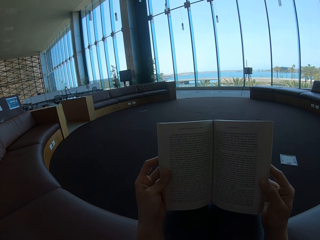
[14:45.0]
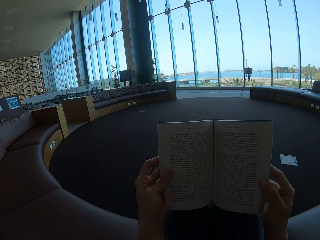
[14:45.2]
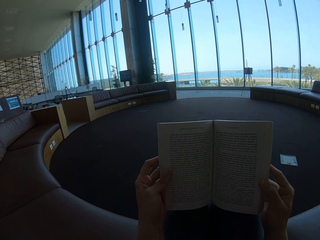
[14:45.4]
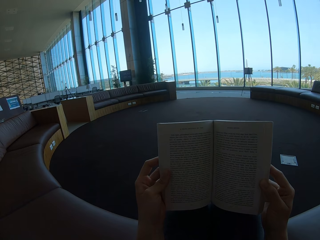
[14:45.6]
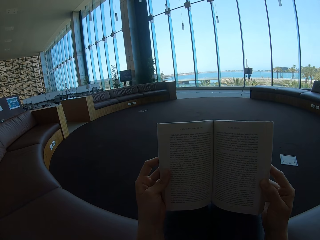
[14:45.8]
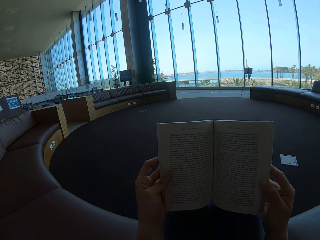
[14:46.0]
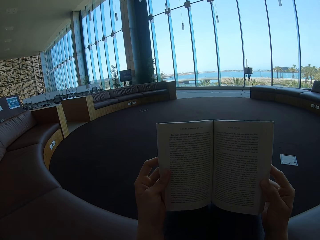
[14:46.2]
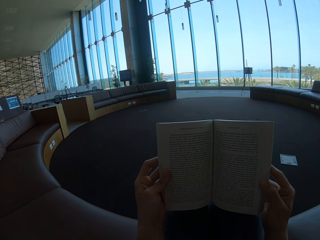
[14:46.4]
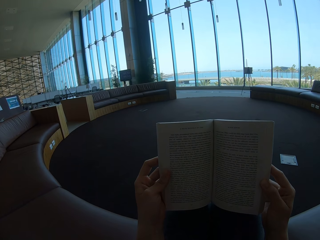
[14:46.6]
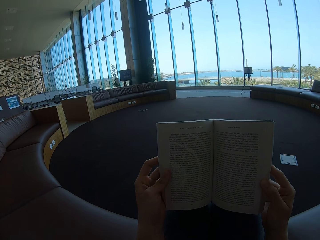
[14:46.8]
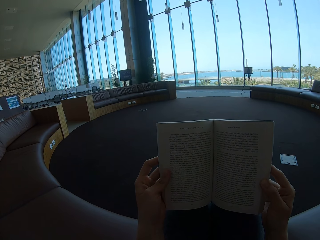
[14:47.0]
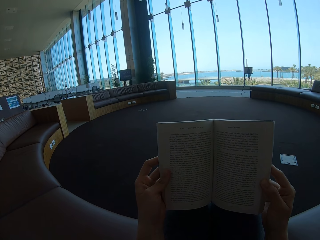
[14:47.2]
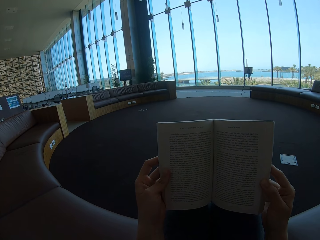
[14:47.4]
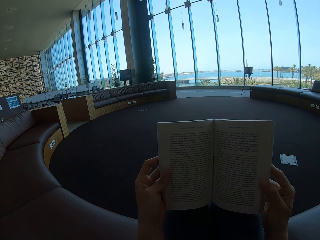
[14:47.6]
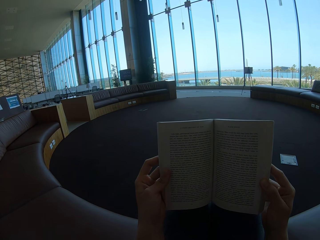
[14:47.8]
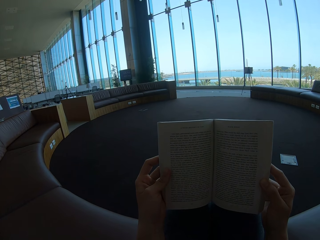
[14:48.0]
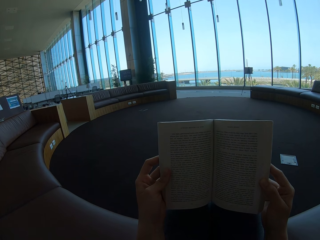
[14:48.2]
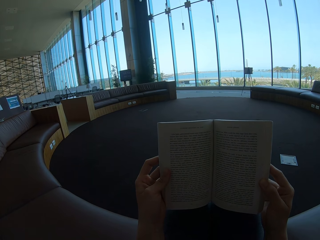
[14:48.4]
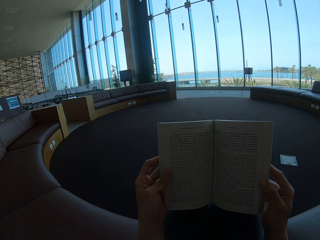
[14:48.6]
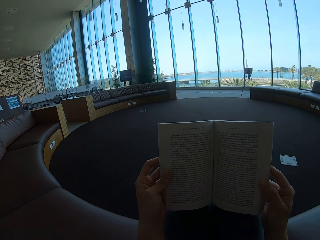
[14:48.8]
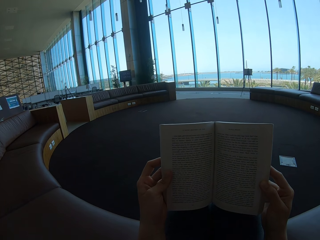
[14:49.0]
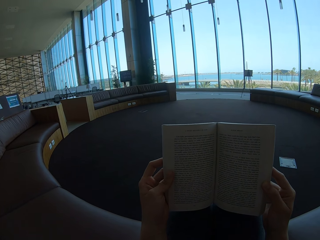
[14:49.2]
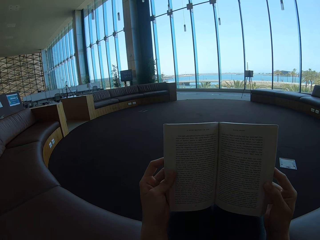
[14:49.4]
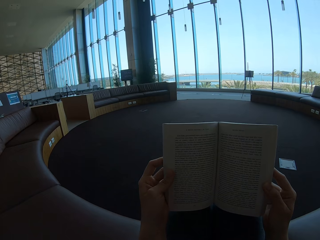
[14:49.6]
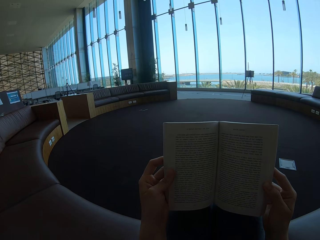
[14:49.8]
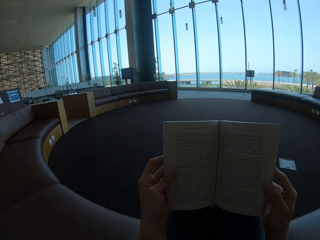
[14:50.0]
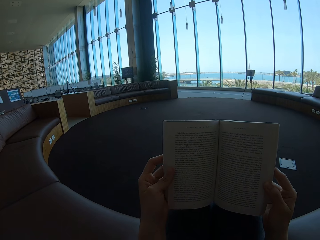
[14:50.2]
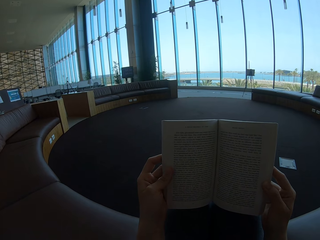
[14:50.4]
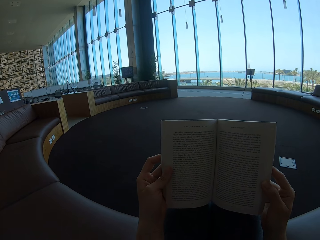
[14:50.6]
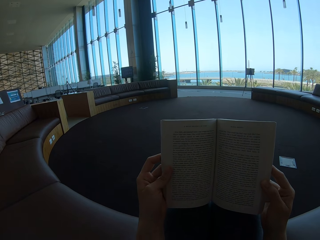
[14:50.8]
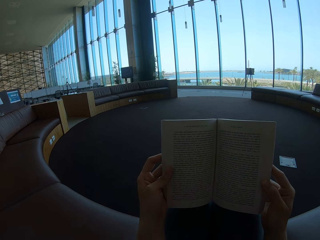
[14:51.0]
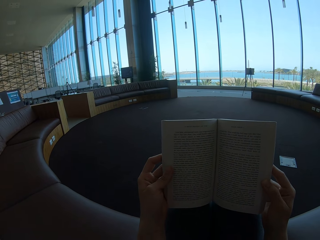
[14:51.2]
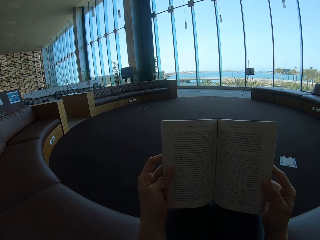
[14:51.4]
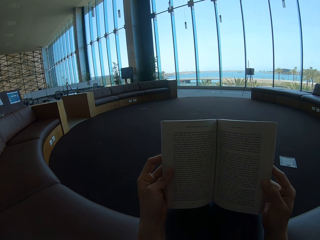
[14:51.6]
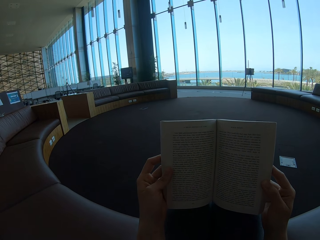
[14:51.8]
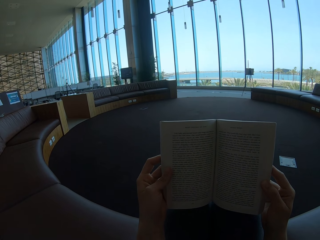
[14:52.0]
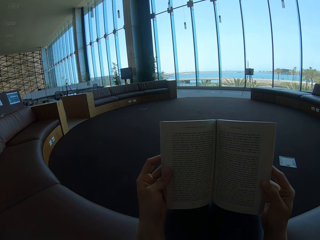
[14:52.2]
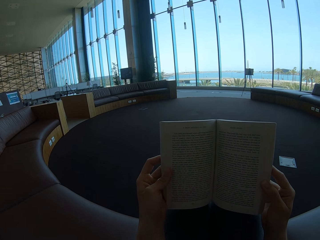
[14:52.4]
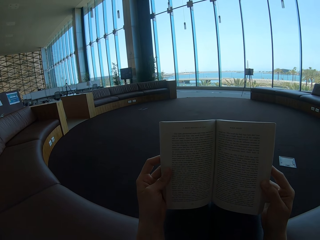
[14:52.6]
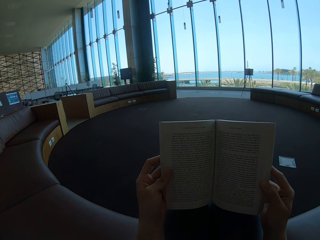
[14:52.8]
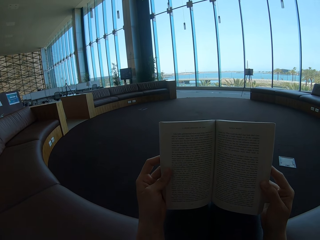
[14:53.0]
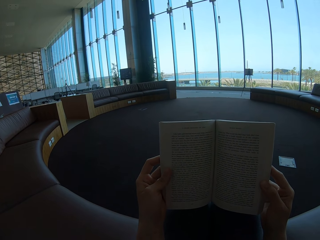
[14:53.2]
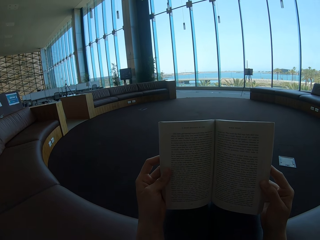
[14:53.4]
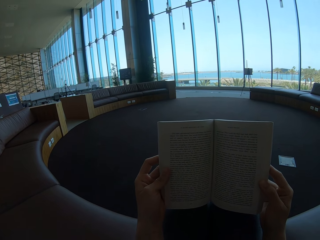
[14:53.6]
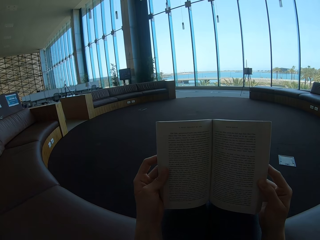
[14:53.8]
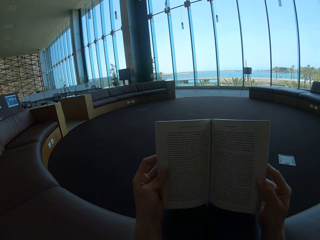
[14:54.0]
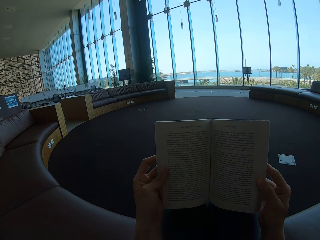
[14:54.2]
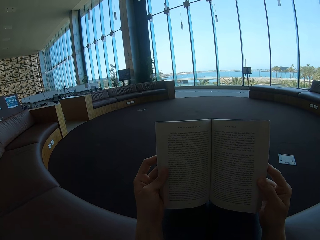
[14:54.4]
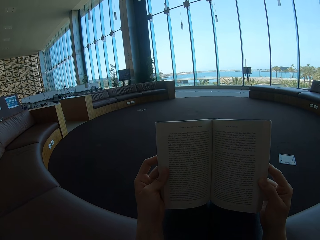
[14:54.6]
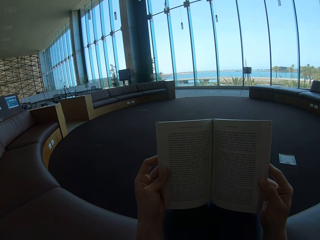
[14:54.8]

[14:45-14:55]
The camera wearer reads the story book.

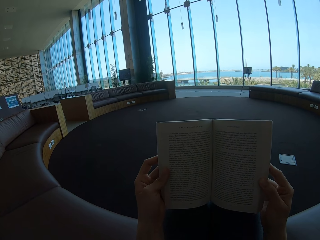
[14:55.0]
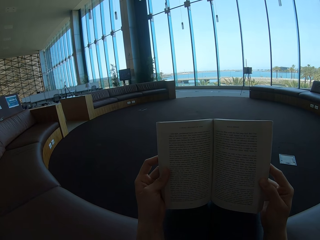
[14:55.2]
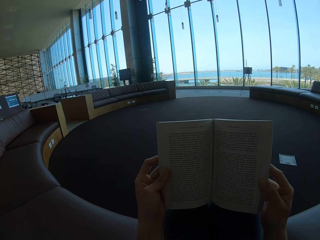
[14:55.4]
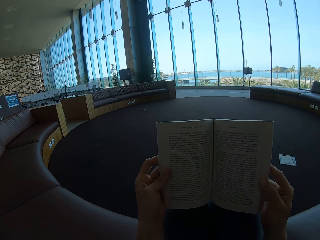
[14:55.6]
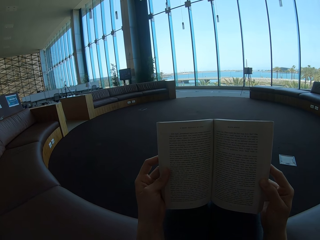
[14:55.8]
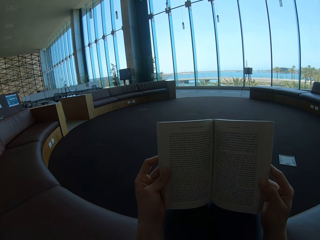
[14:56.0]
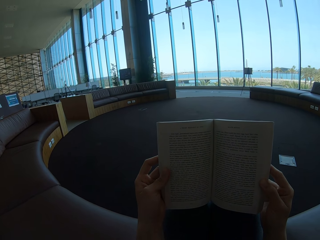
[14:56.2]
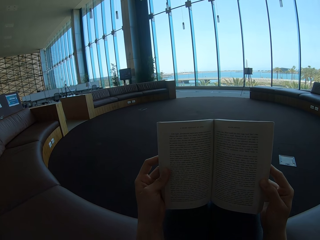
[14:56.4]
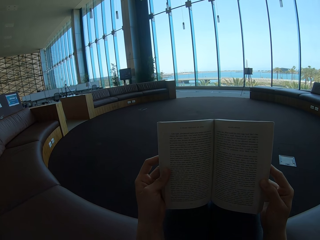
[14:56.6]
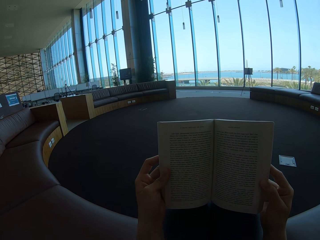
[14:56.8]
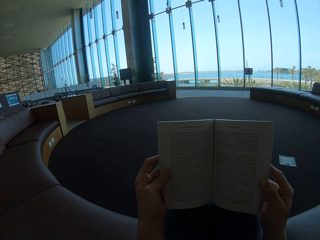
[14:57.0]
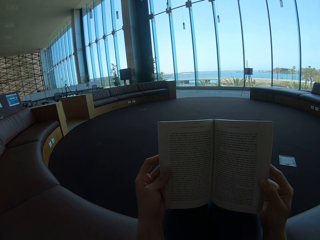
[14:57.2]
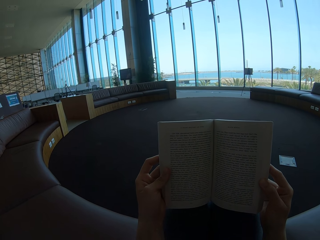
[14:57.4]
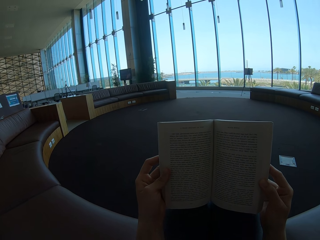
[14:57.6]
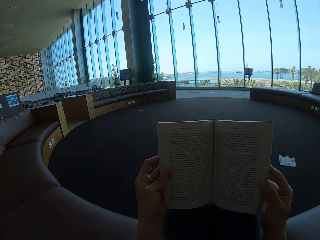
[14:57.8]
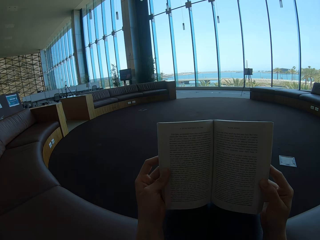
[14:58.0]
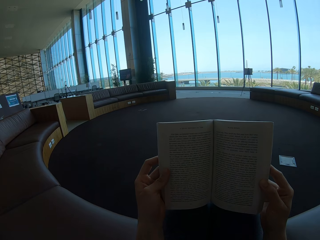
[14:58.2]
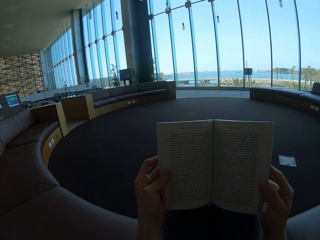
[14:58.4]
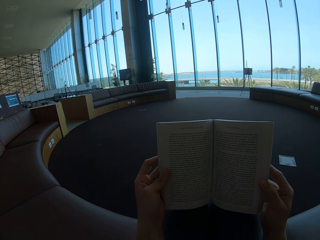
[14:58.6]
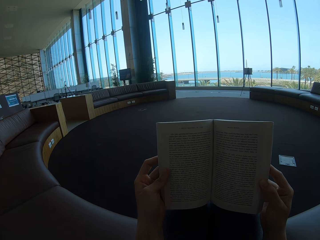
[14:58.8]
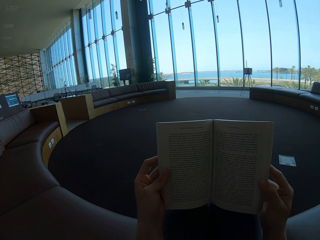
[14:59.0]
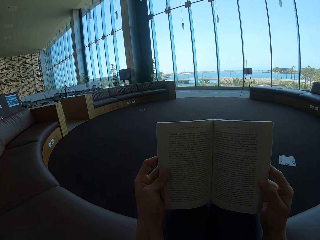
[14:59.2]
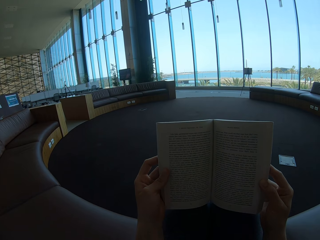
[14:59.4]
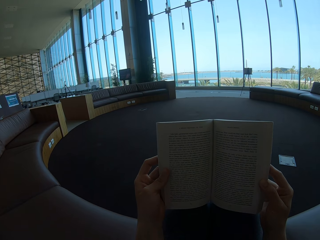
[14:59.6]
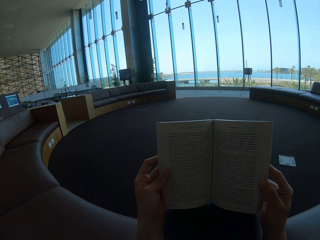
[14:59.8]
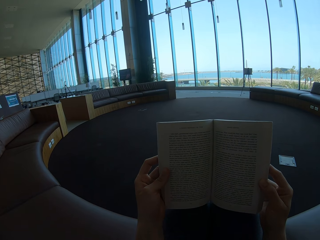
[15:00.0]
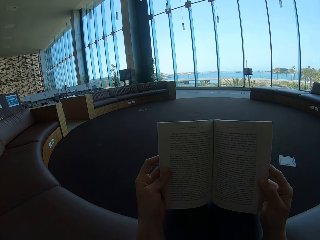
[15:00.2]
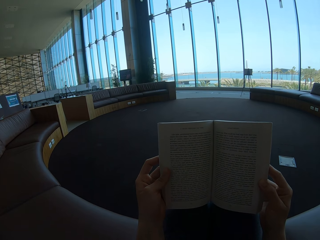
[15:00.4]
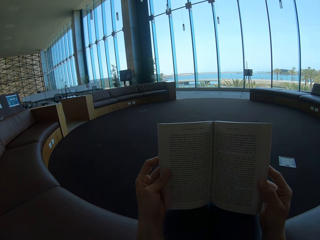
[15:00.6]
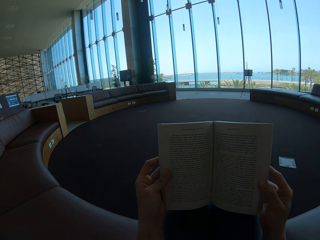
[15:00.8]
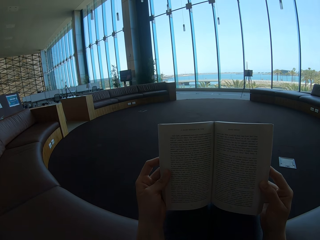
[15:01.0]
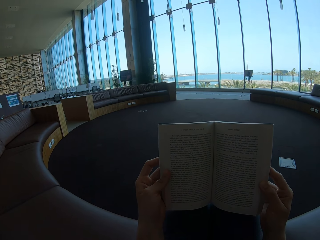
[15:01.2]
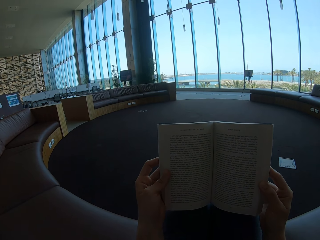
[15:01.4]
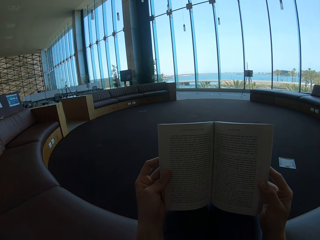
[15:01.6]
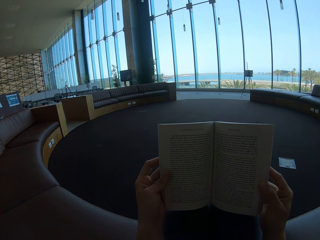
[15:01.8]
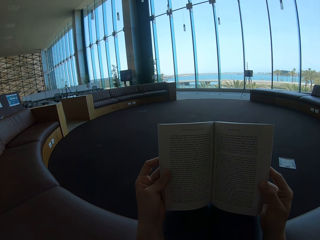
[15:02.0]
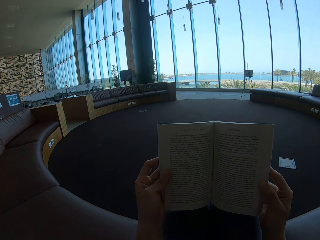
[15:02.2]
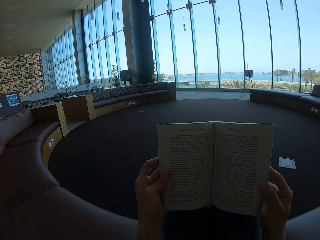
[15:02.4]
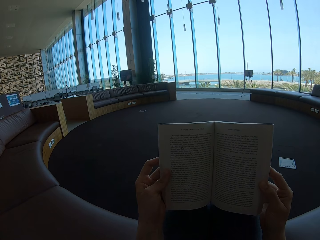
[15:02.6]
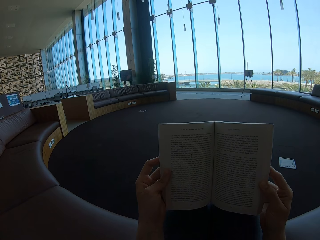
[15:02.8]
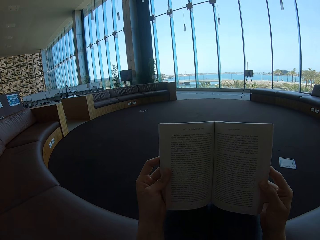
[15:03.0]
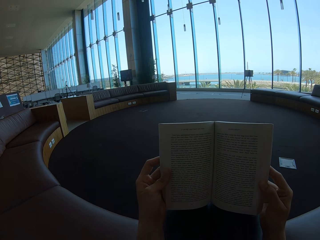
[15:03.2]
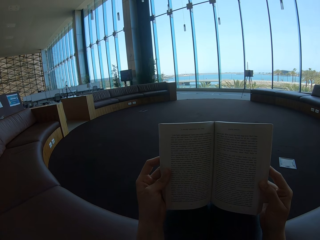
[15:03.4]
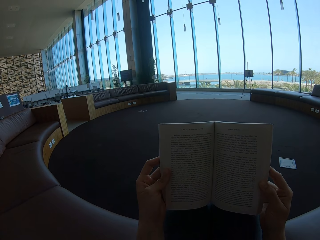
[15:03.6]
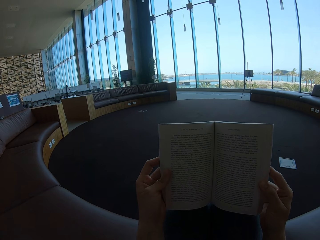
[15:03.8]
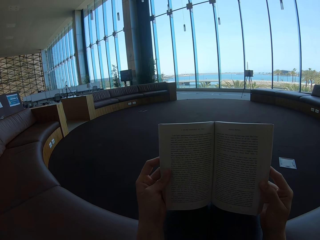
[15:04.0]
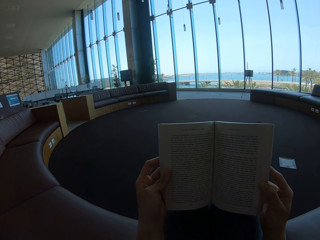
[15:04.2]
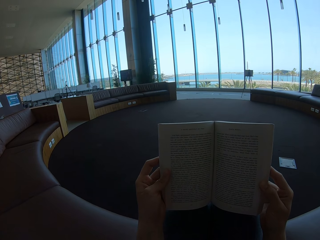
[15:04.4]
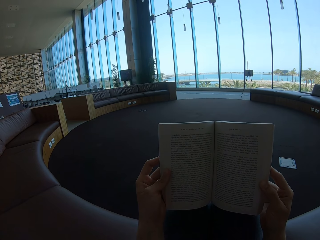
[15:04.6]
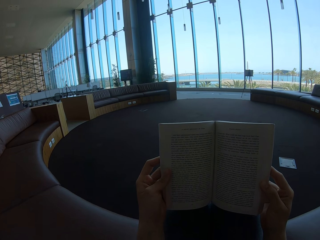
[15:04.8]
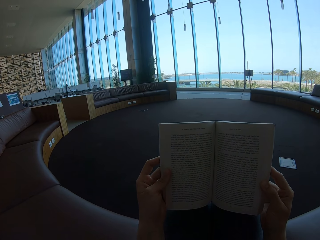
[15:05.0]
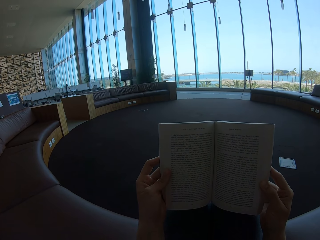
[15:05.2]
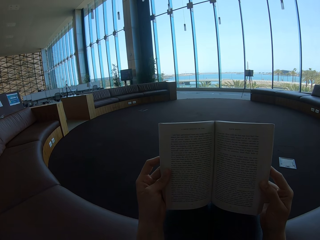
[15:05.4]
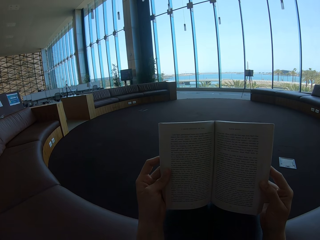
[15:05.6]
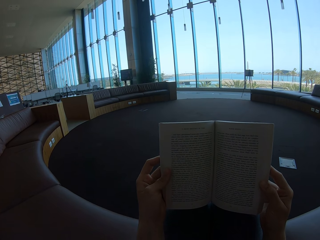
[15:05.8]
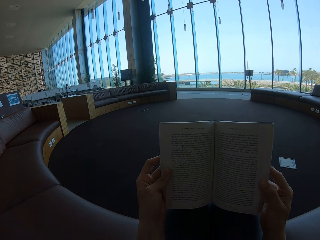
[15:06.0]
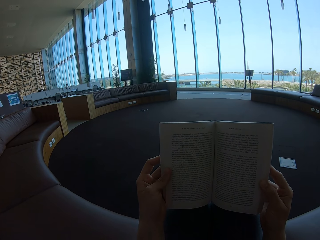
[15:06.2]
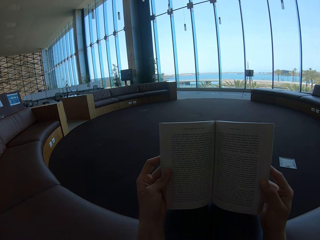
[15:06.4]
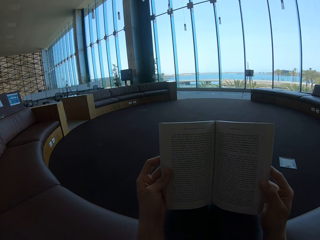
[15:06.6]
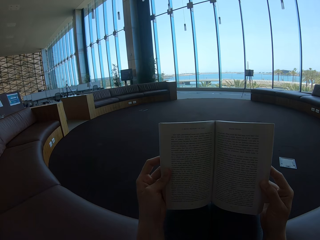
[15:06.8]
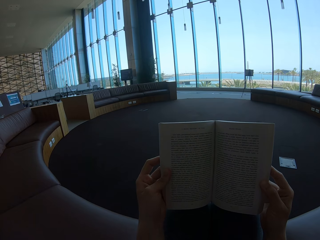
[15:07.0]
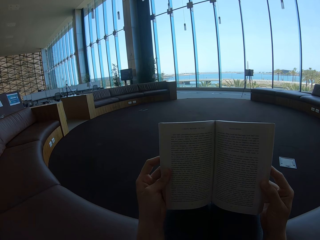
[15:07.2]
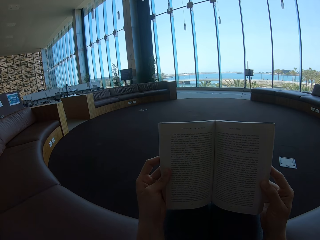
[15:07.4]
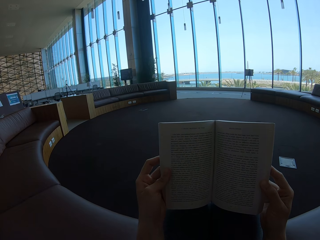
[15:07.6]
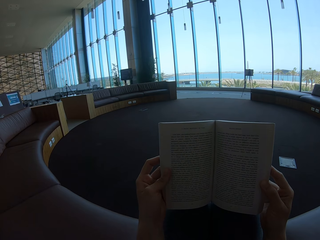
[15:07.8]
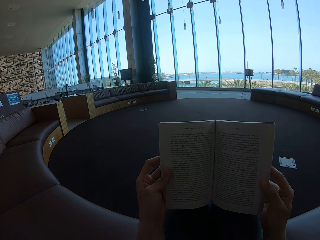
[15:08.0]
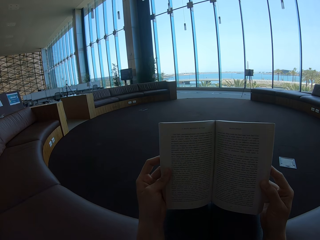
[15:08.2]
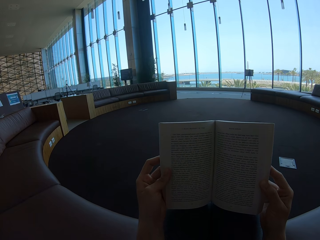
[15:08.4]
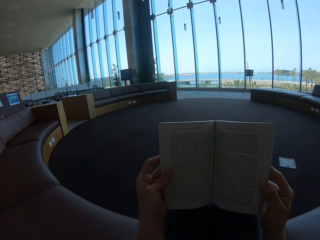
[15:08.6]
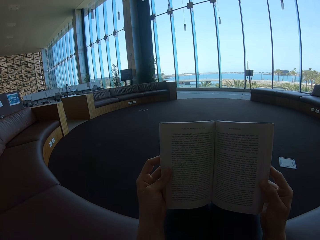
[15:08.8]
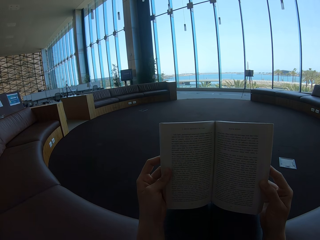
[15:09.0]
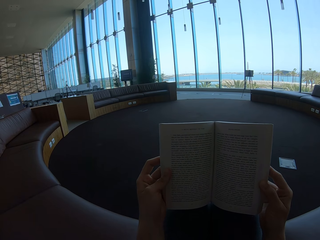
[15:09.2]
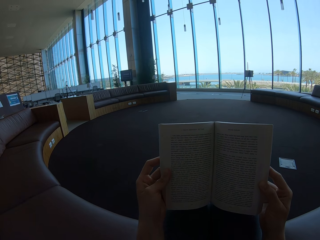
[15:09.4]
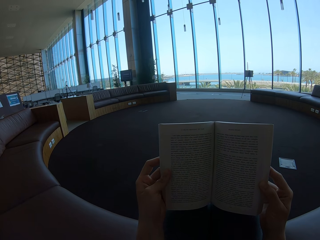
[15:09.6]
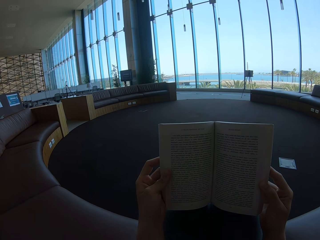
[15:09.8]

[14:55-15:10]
The camera wearer holds the story book. They look at the story book.
